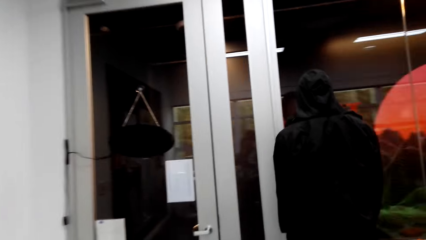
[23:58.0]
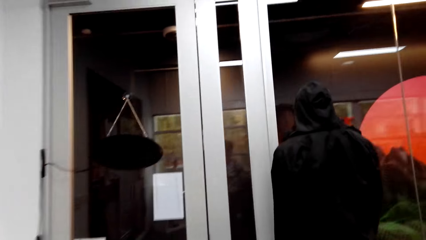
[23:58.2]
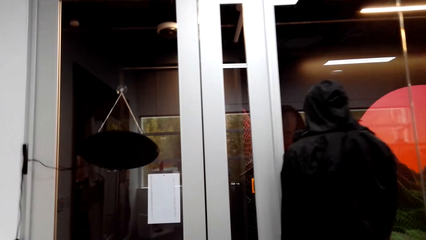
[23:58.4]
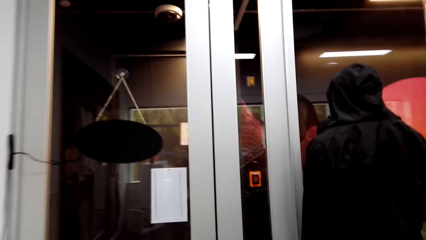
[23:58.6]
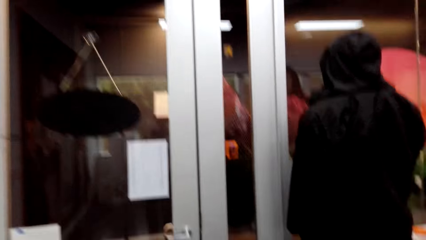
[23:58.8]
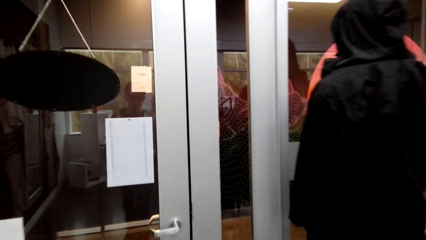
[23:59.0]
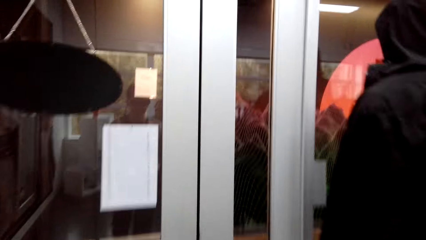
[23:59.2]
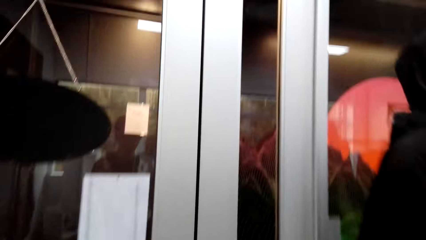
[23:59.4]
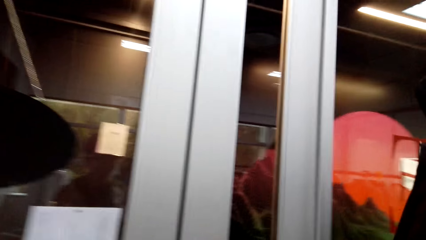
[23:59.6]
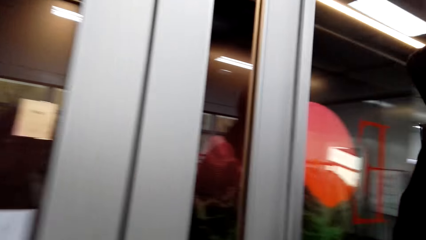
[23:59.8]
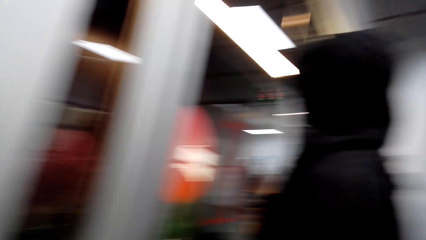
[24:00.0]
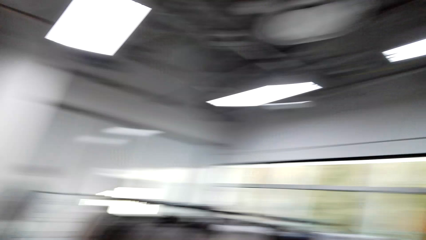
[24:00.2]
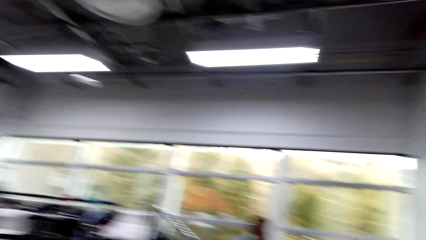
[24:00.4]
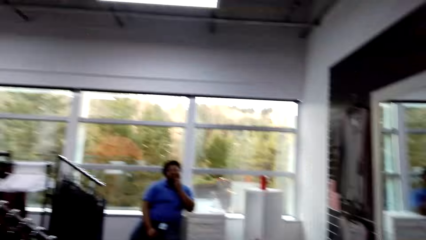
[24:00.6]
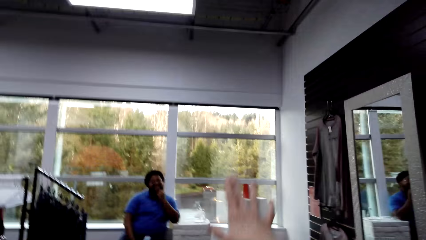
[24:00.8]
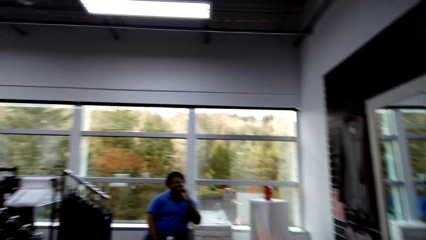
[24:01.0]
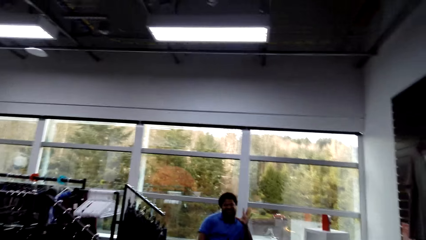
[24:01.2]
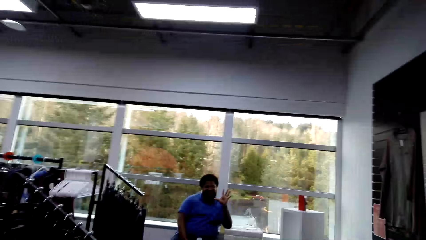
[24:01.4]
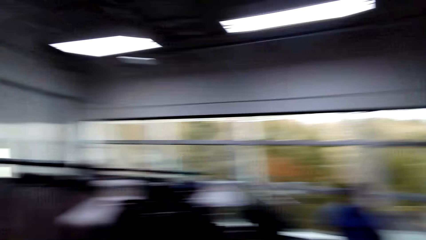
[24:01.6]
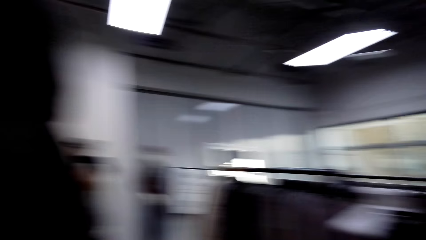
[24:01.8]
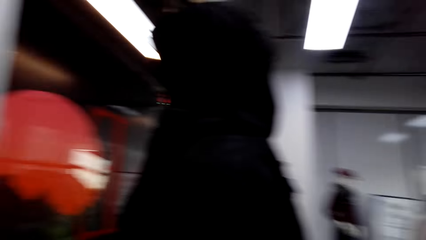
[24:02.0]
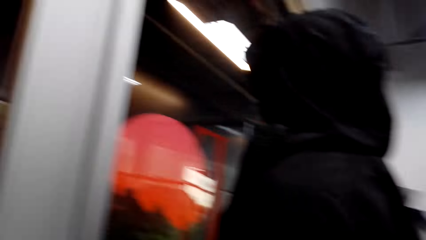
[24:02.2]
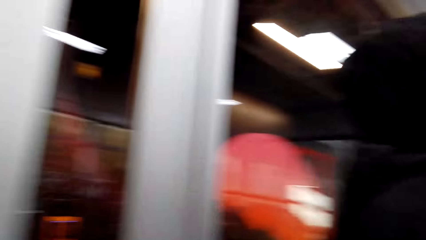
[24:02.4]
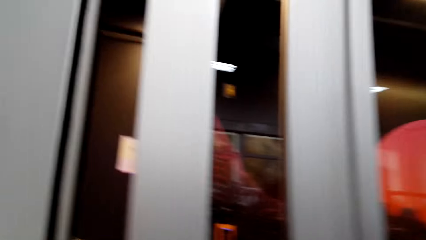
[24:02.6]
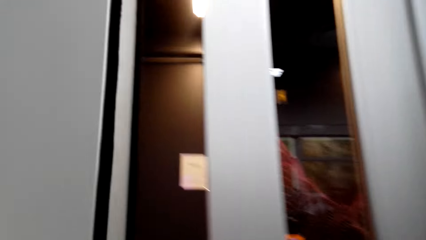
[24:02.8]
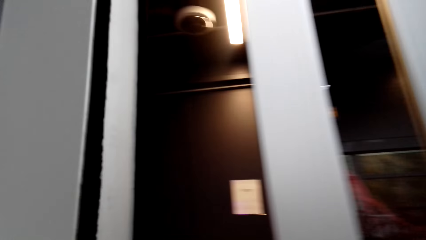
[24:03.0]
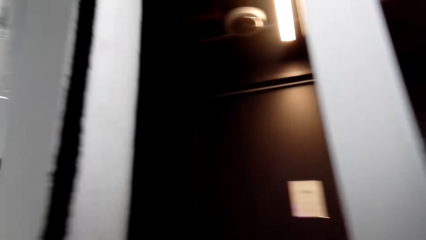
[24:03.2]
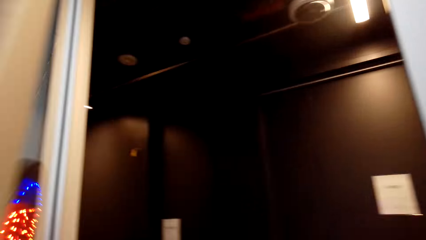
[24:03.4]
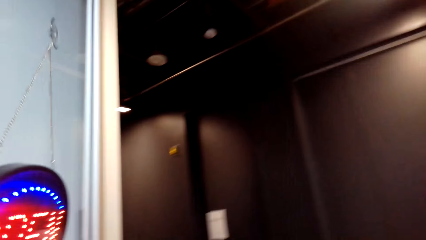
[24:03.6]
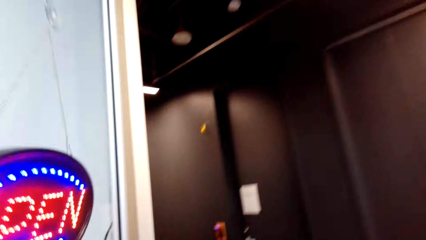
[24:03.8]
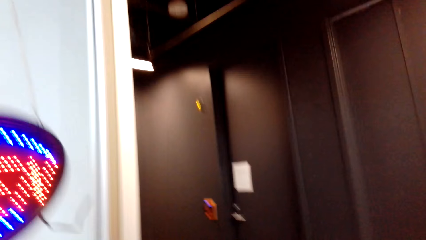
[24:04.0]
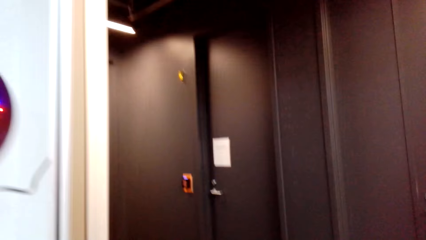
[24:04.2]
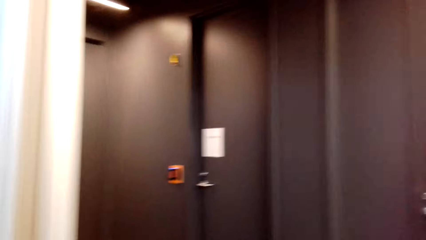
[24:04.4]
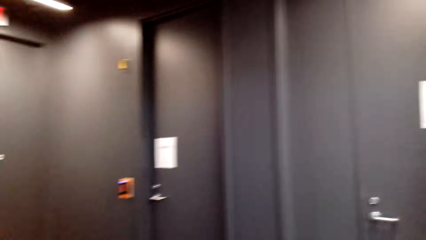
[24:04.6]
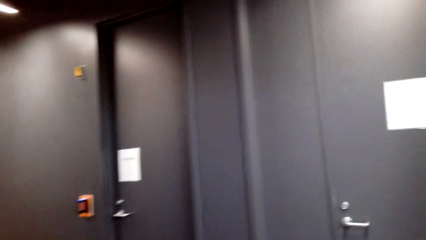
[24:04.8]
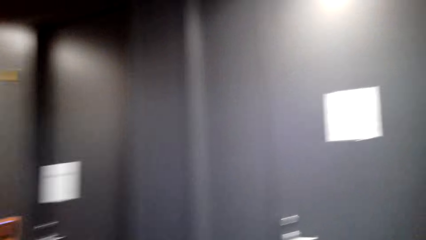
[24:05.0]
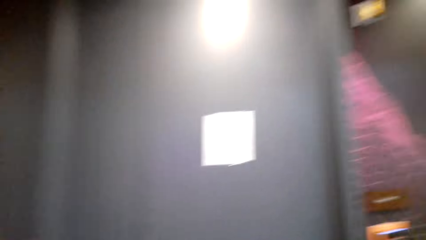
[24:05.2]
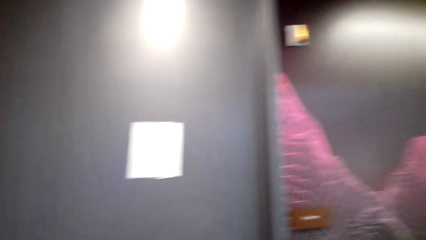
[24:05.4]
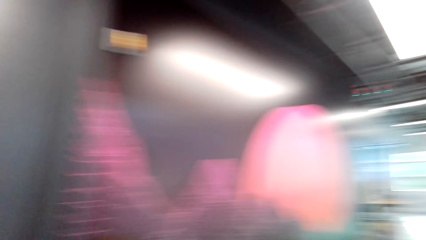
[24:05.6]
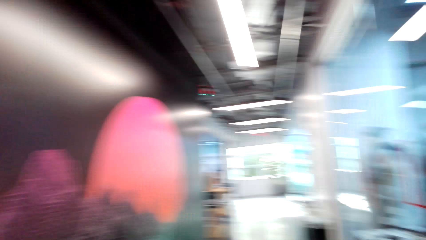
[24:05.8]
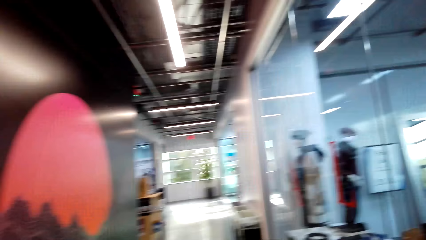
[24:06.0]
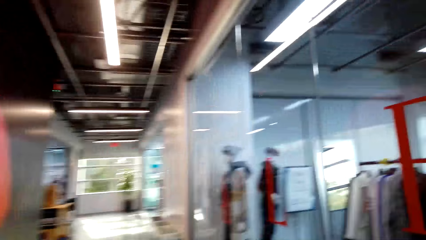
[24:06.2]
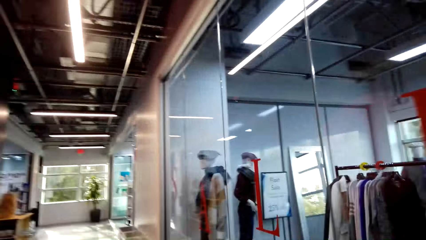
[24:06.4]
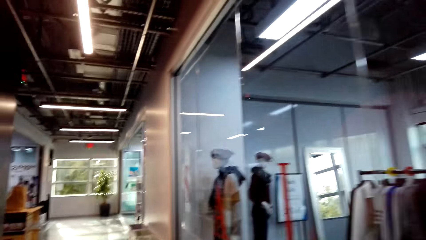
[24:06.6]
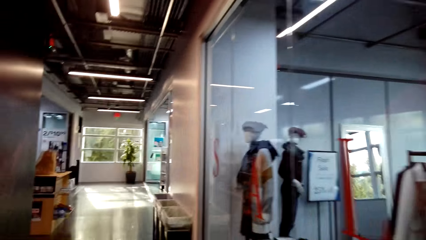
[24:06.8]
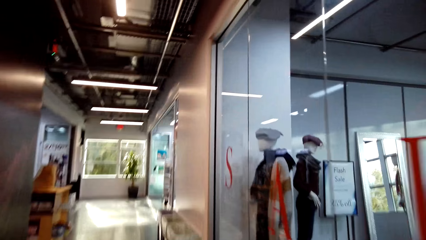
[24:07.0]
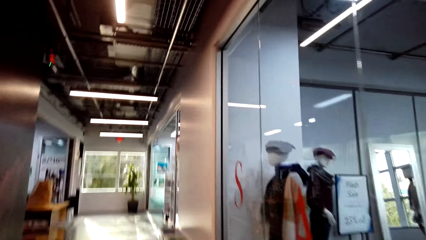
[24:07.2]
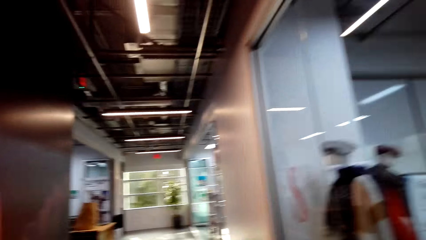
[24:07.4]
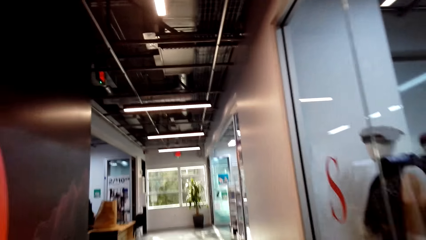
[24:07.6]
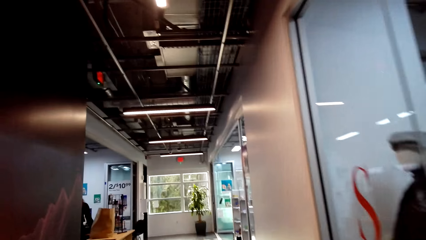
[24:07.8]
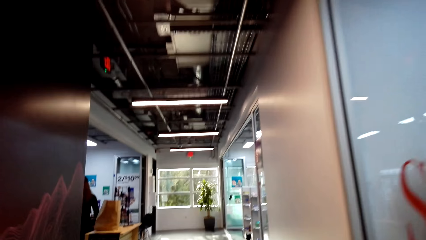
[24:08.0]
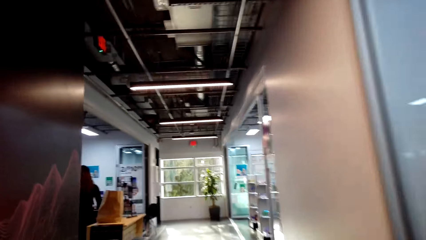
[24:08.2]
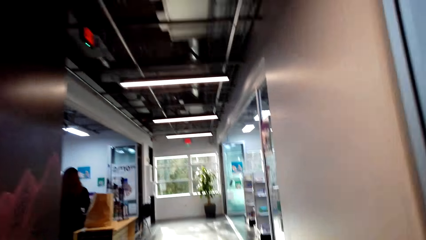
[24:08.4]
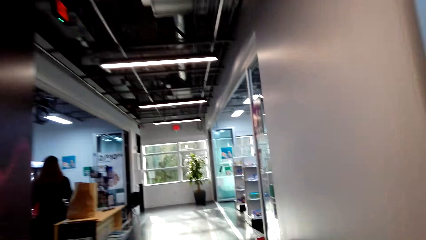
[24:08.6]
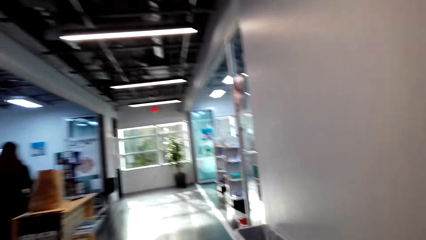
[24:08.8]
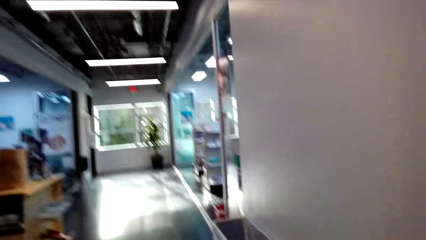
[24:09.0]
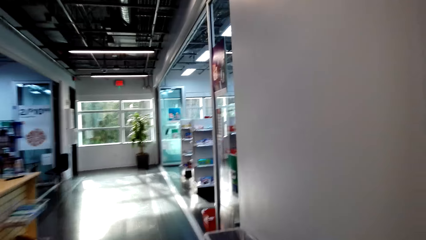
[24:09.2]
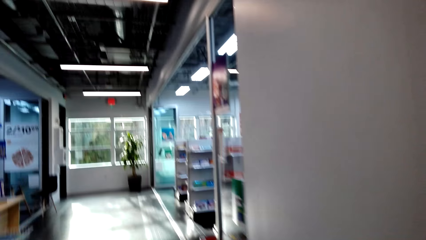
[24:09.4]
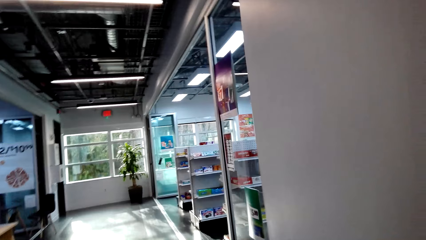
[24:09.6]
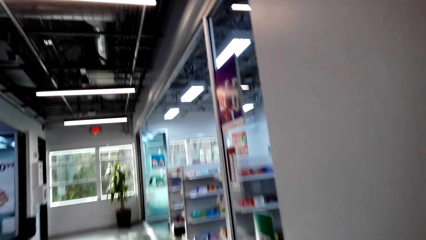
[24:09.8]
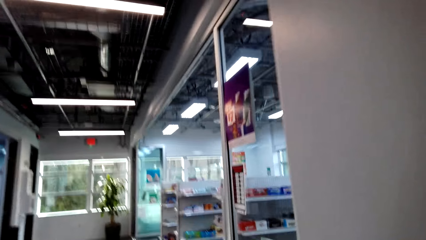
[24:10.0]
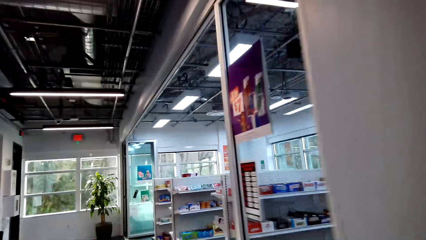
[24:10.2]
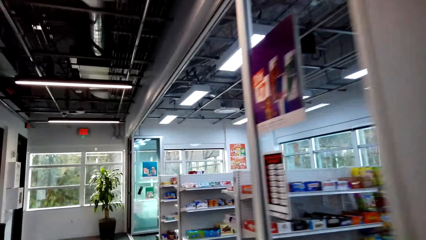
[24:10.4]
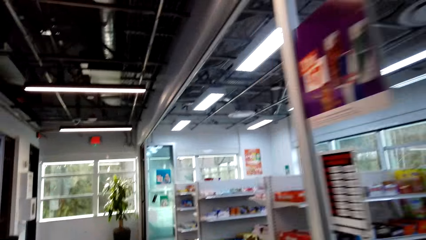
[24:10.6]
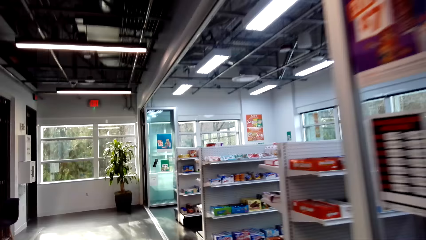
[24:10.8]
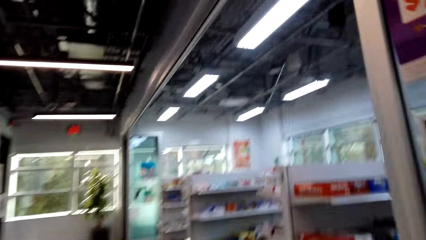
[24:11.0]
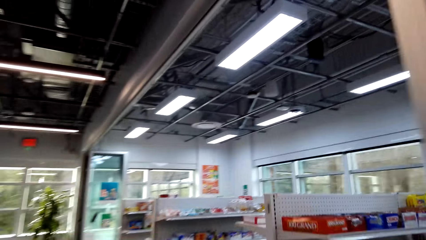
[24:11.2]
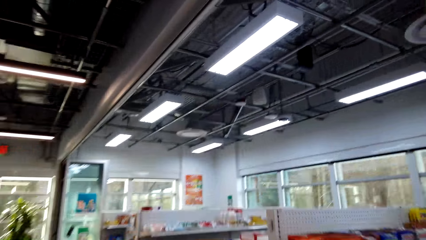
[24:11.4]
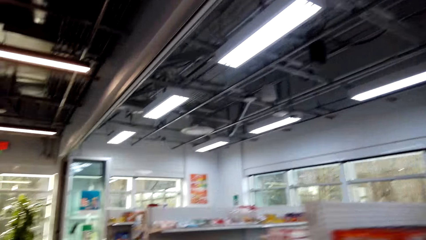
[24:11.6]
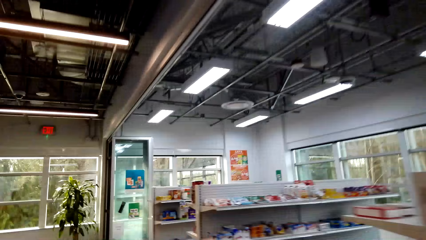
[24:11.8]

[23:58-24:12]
The camera wearer opens the door. They walk across the store.

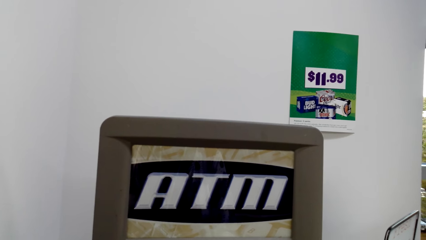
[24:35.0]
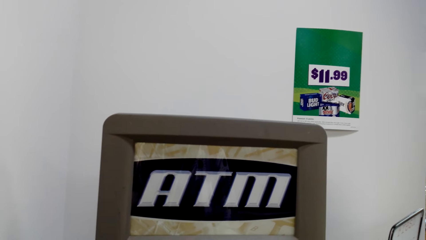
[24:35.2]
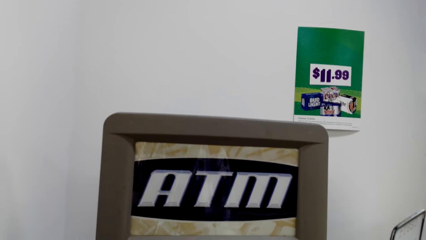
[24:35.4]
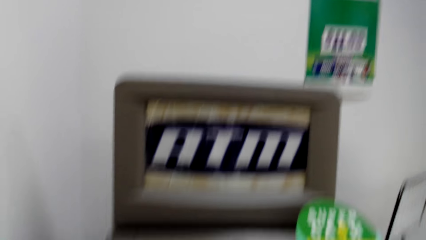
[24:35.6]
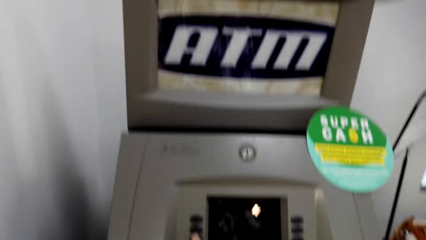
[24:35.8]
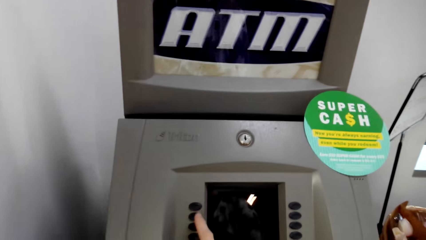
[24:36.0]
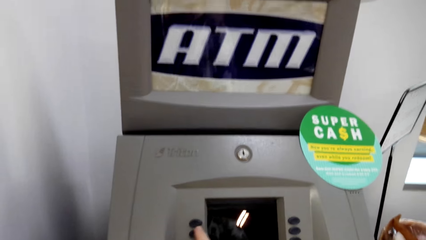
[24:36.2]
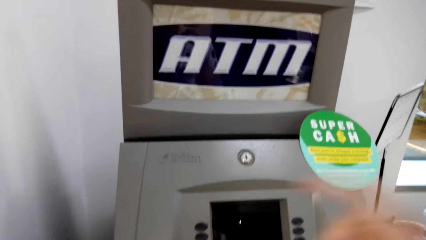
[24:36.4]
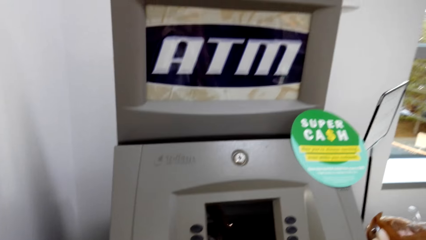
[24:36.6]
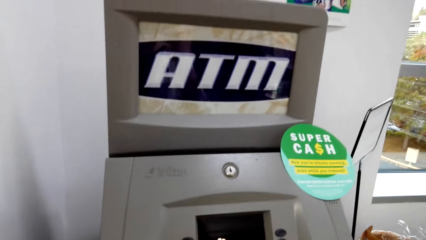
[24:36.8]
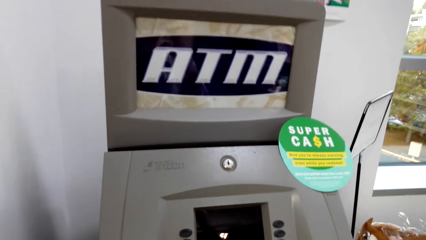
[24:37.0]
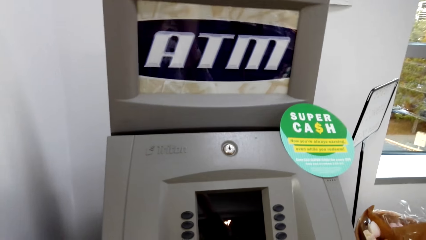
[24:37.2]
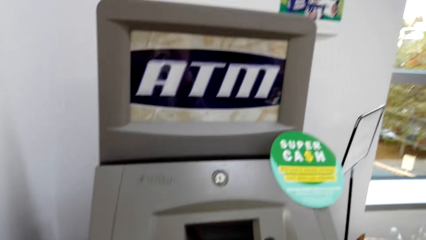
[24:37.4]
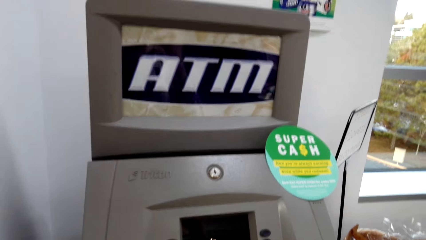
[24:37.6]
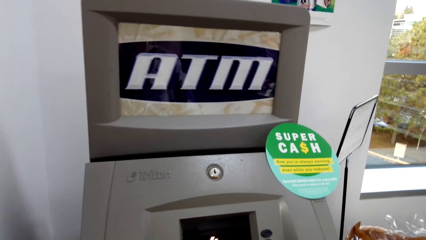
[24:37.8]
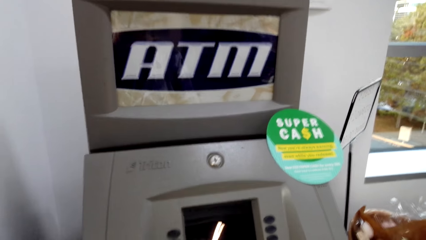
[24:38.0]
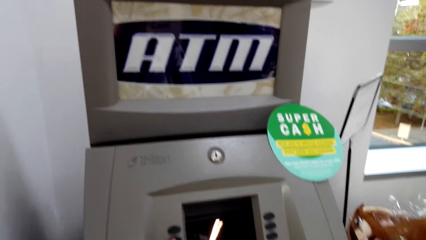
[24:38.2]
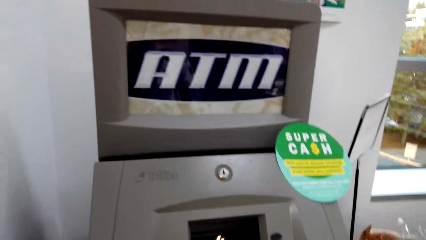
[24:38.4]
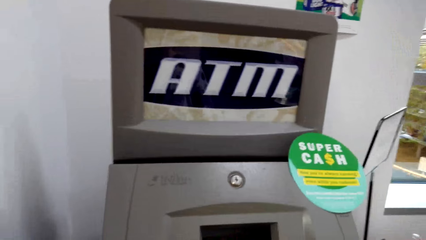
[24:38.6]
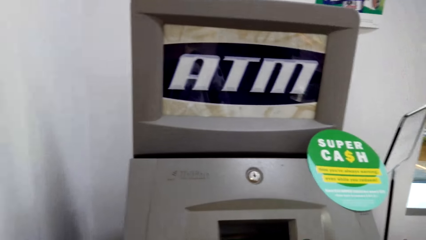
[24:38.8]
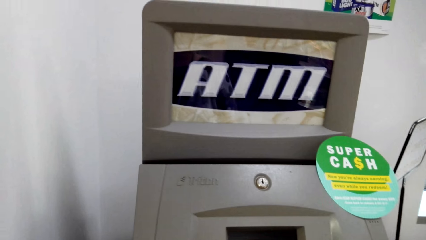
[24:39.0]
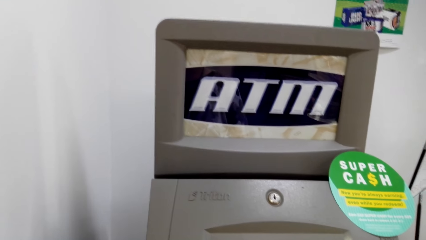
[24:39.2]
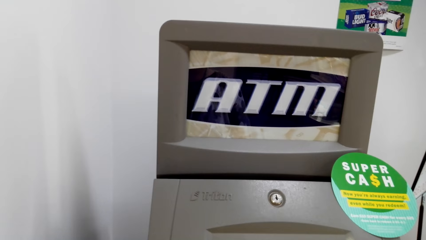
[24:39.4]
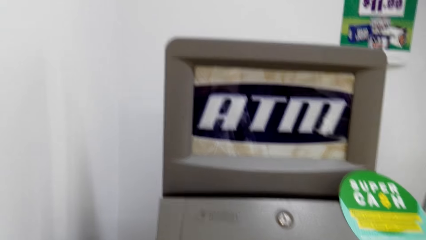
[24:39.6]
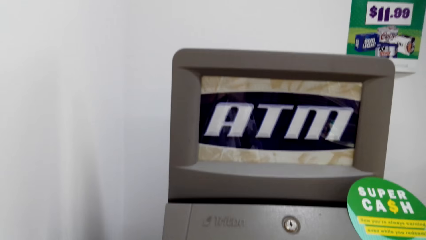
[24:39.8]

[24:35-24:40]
The camera wearer presses buttons on the ATM machine.
